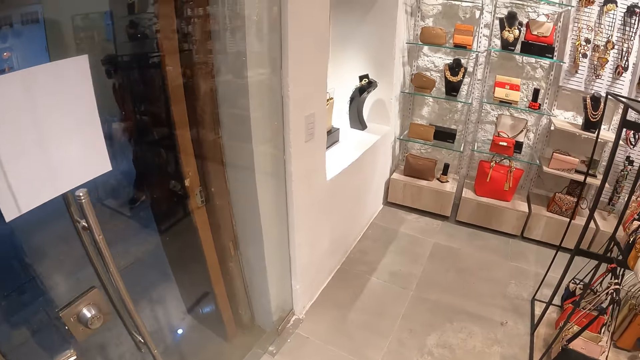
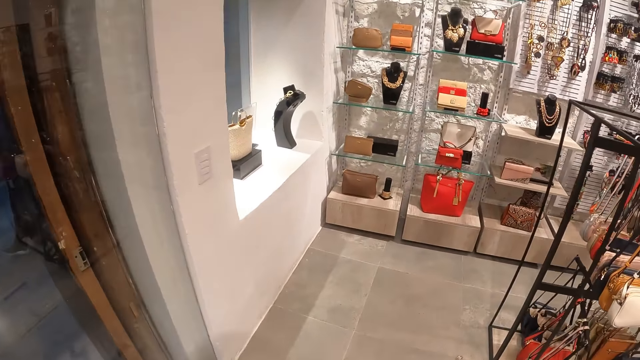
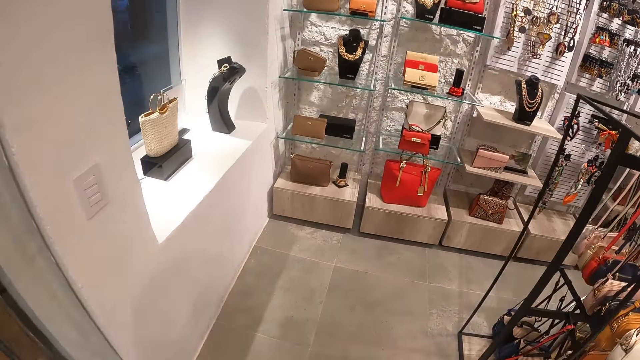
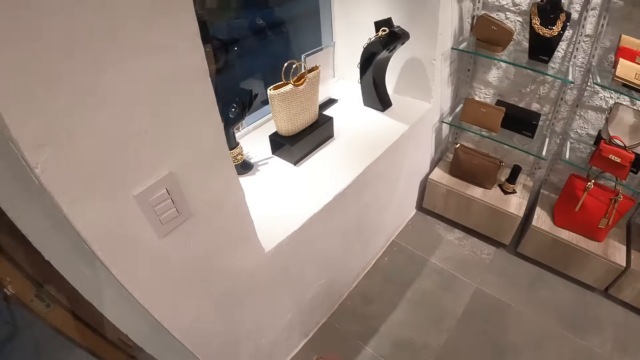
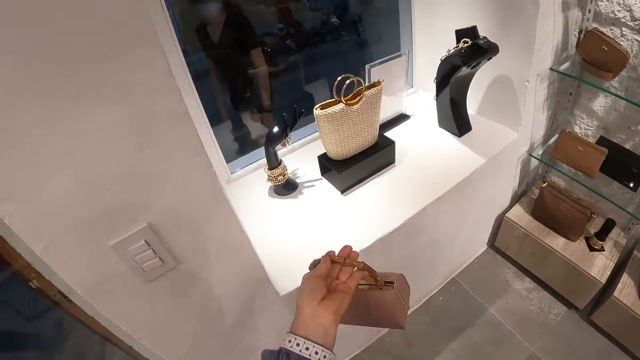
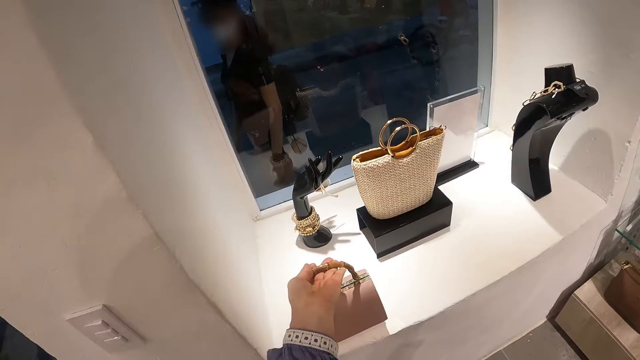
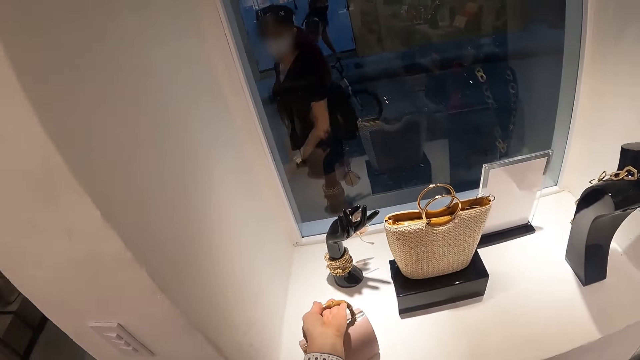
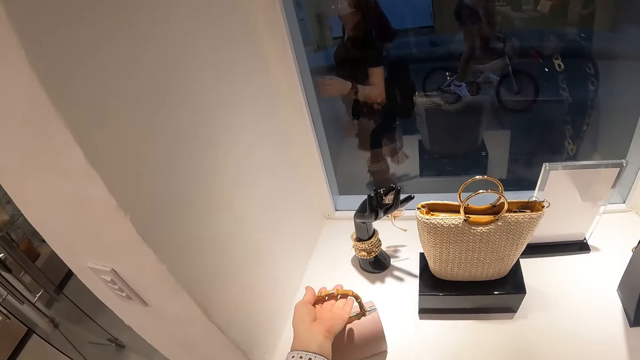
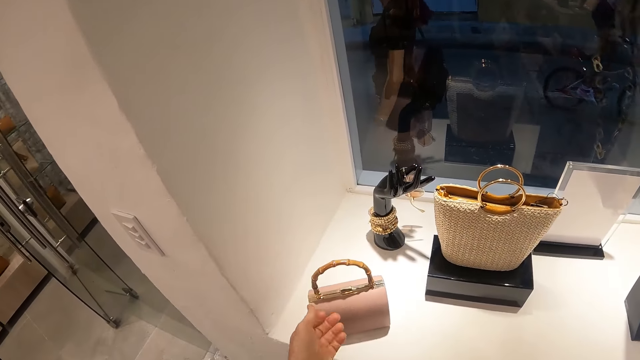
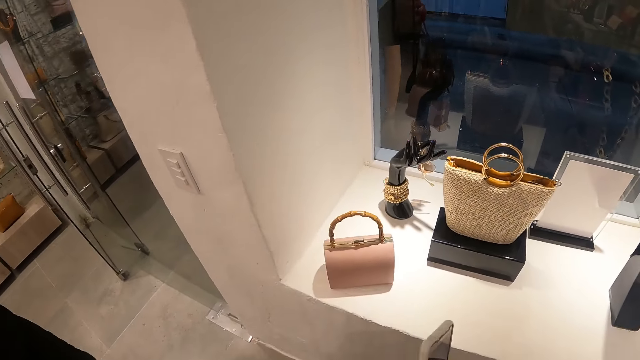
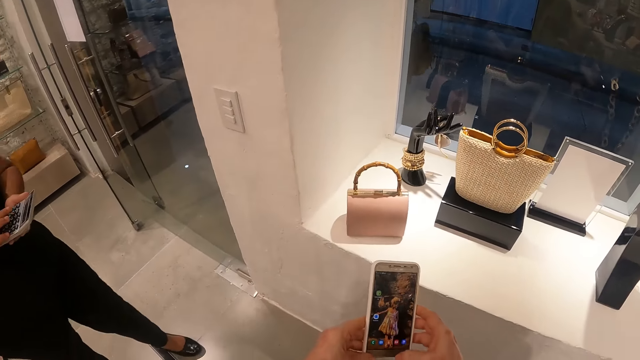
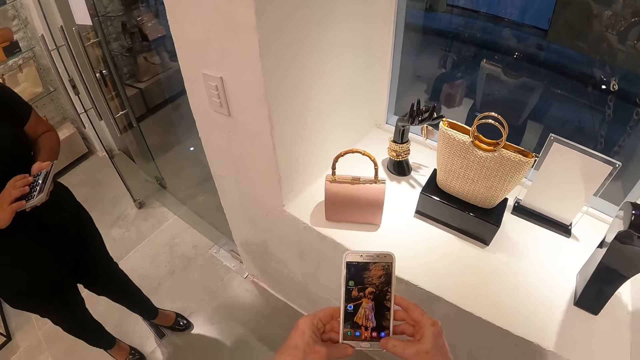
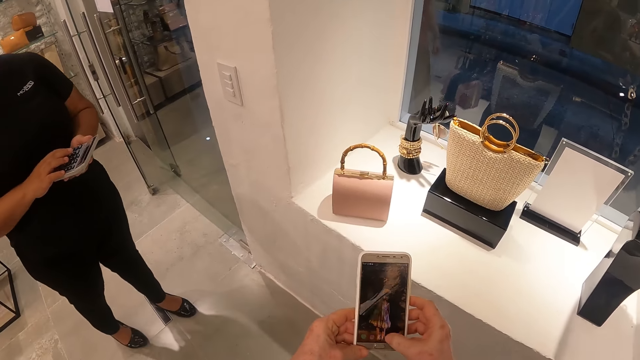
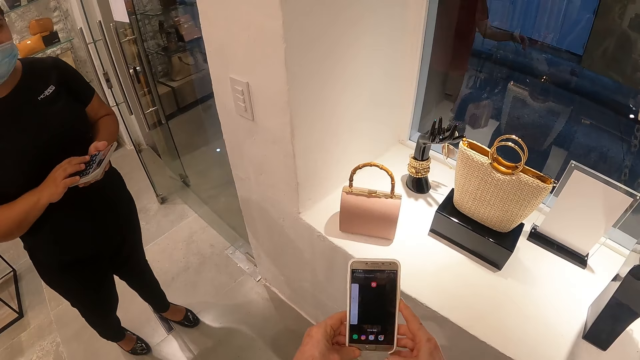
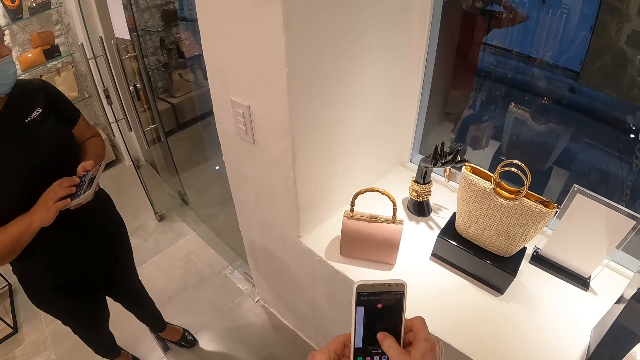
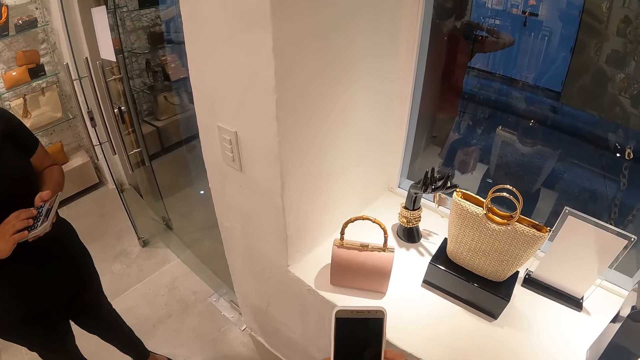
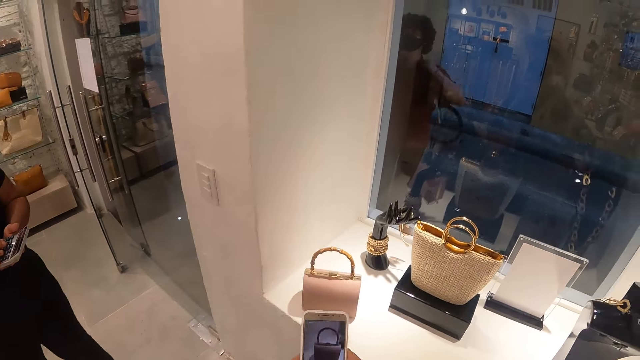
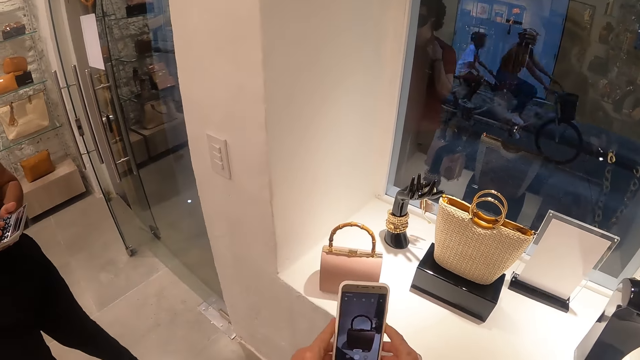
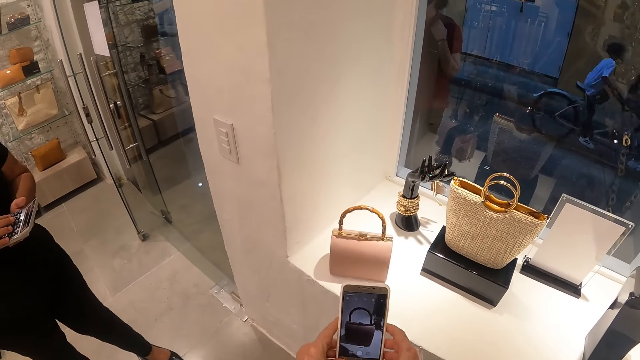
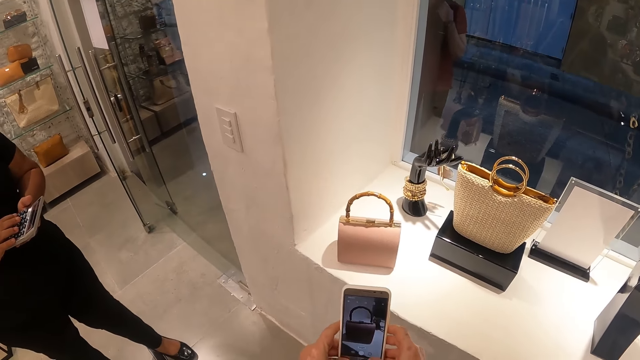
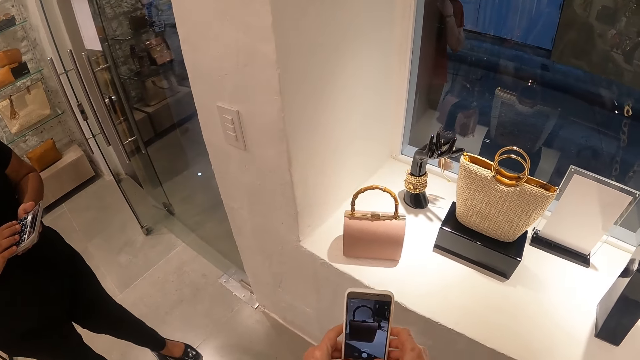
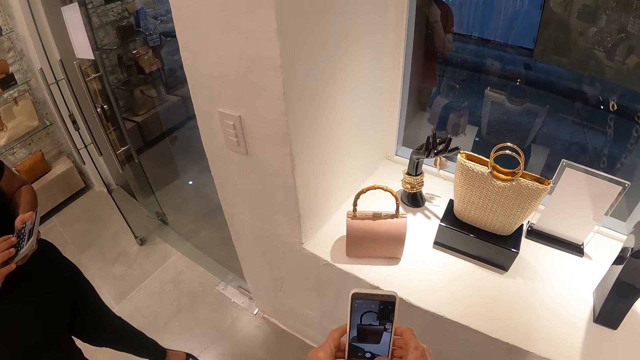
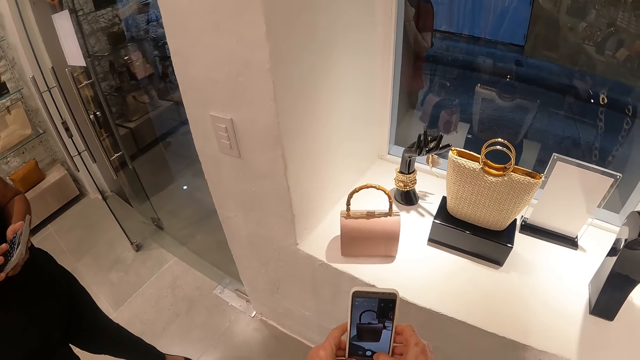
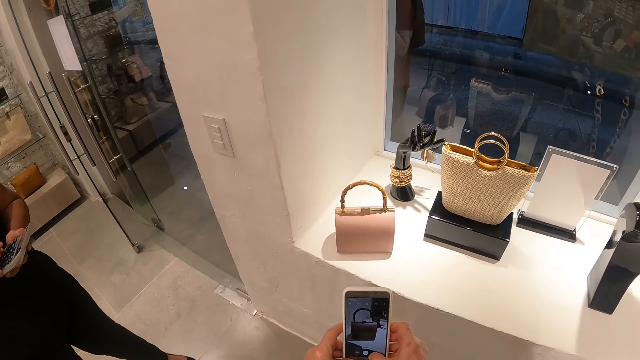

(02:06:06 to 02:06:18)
The camera wearer walks around the shop. They place the bag in the counter service. They take a picture of the handbag using the phone. A person uses a phone. The camera wearer uses the phone. They take the picture.

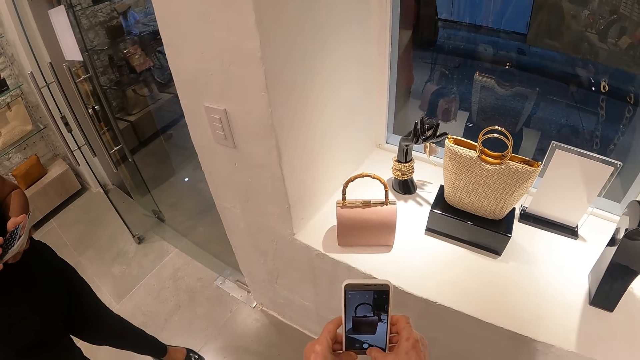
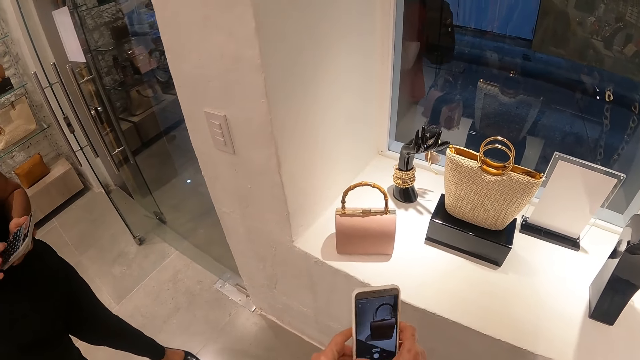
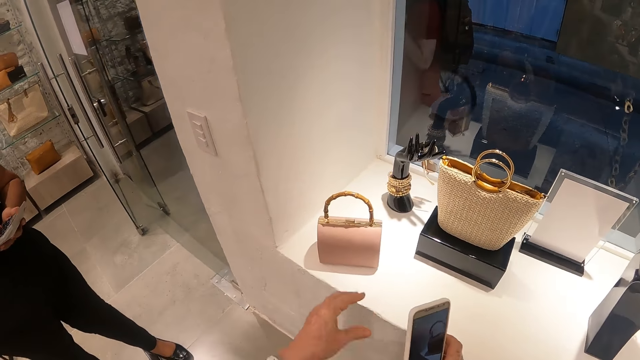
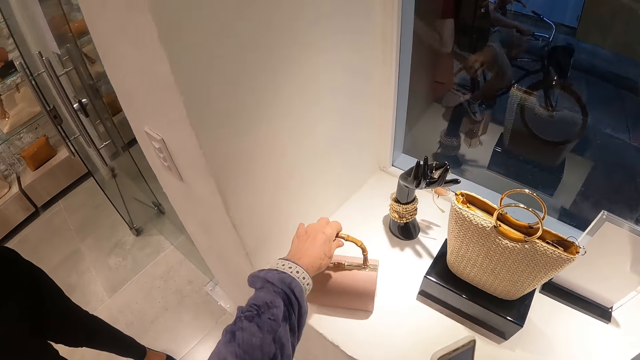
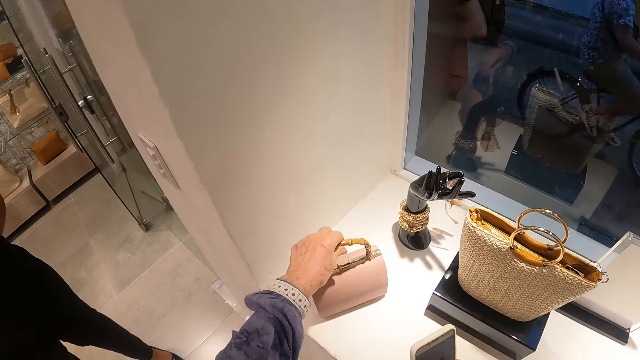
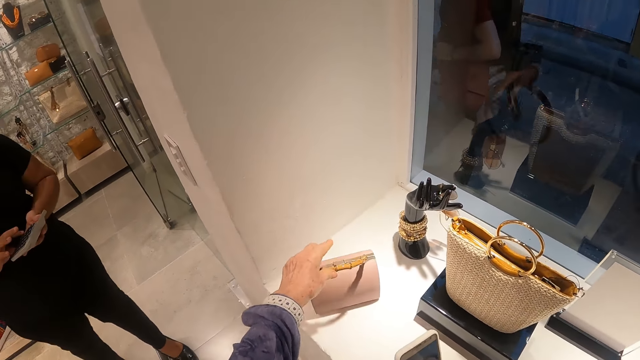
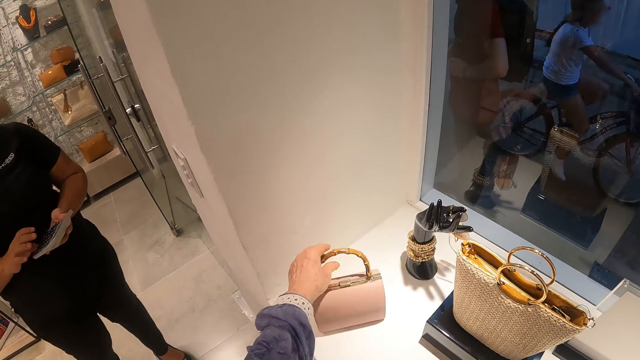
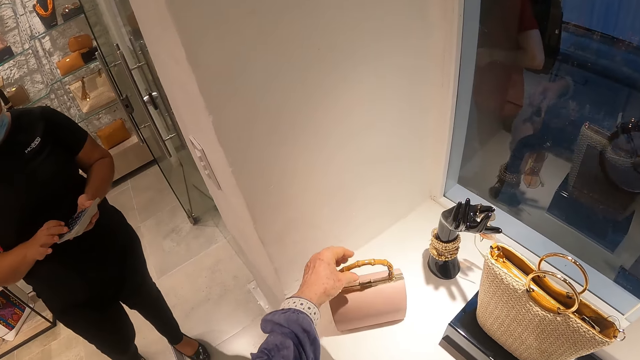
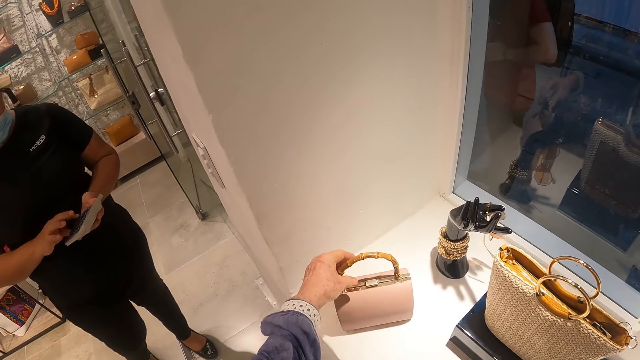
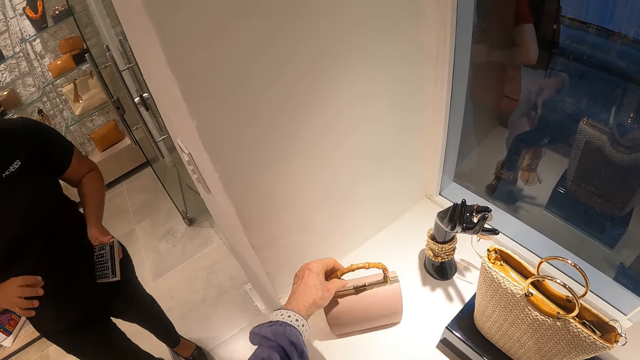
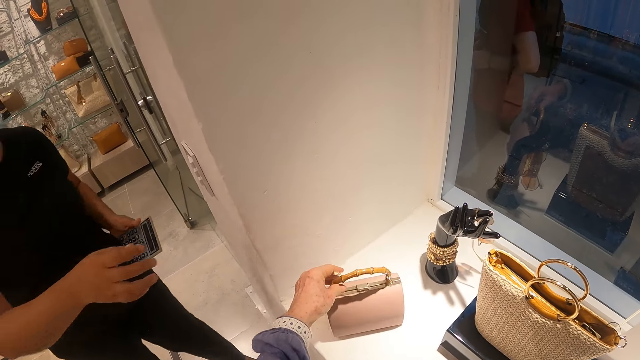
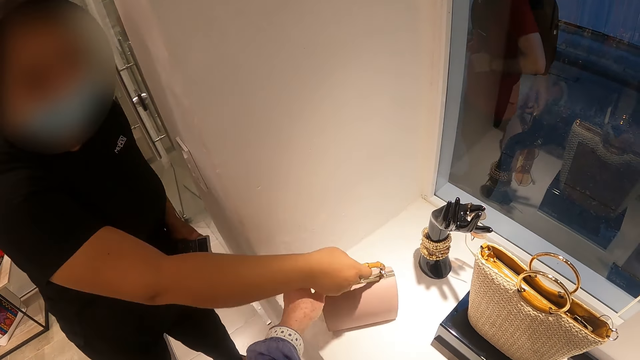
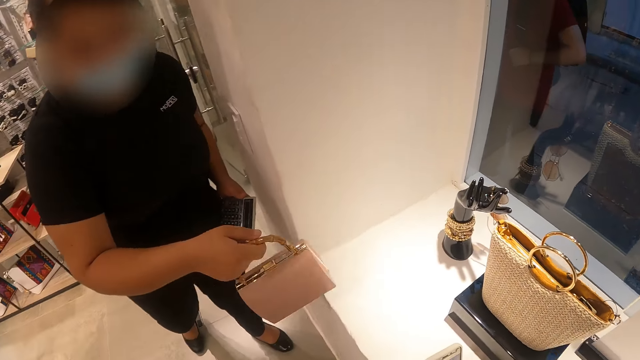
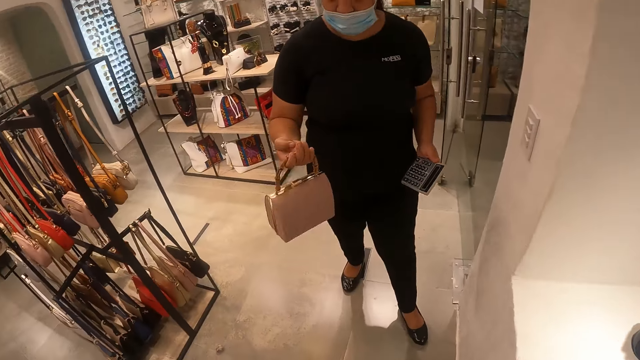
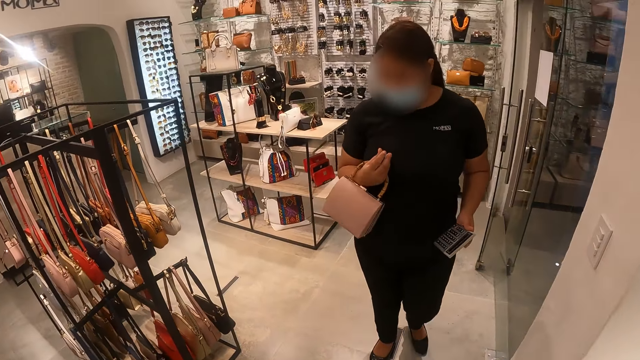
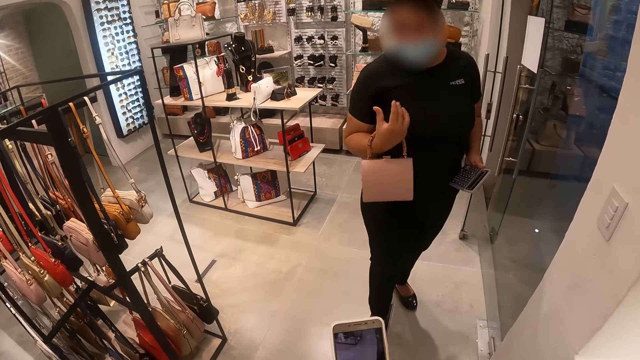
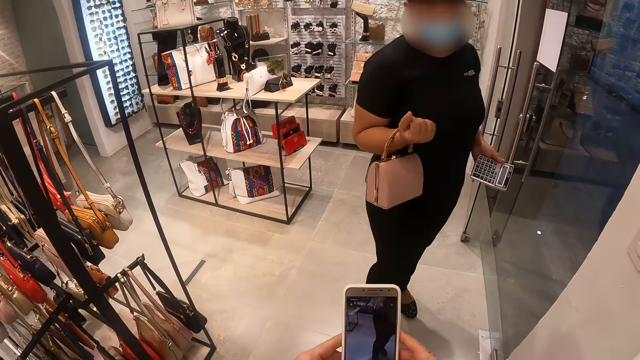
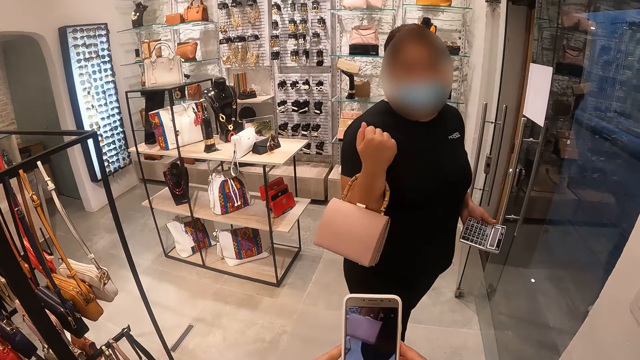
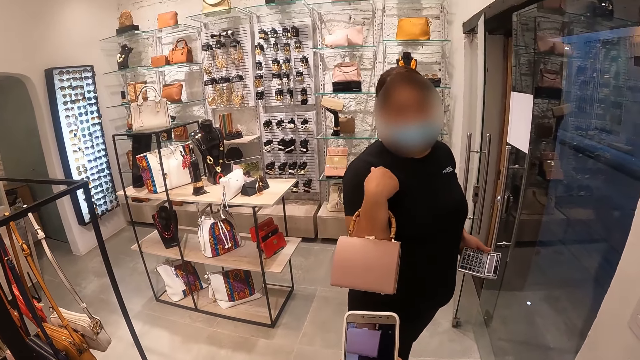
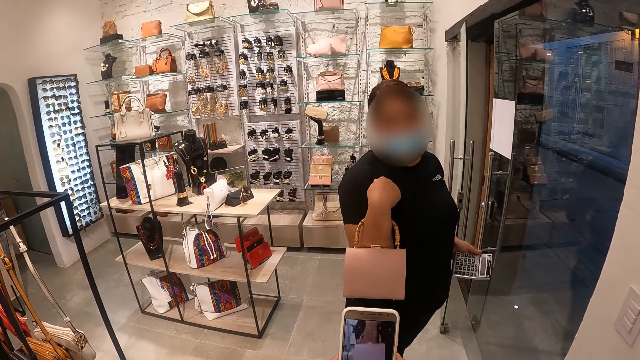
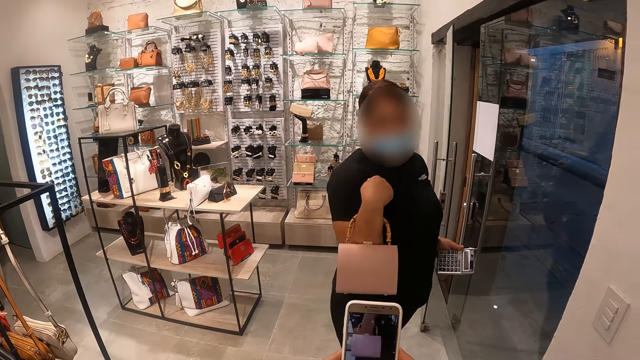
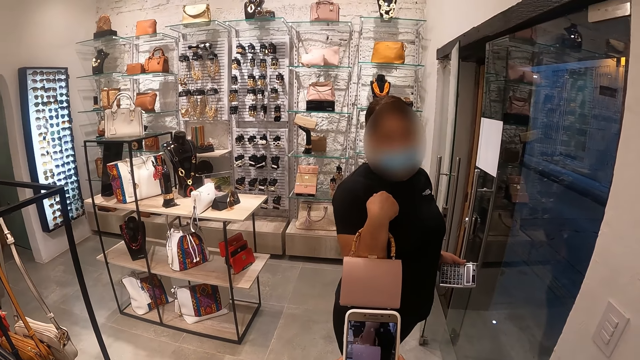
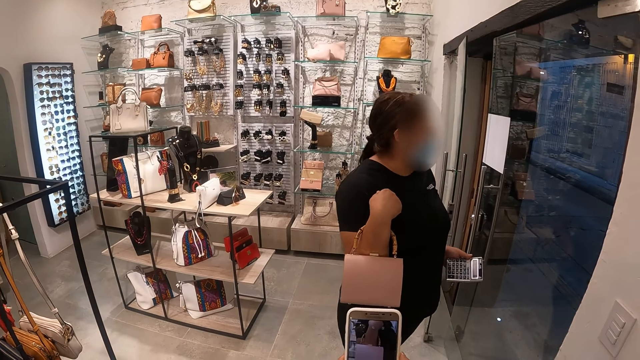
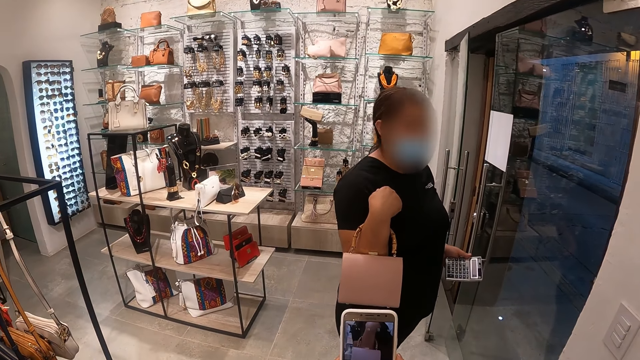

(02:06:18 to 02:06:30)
The camera wearer adjusts the handbag on the counter. They turn the bag. A lady picks up the handbag with her right hand. The lady poses with the handbag on her right hand. The camera wearer uses the phone. They take a picture of the handbag with the phone.
